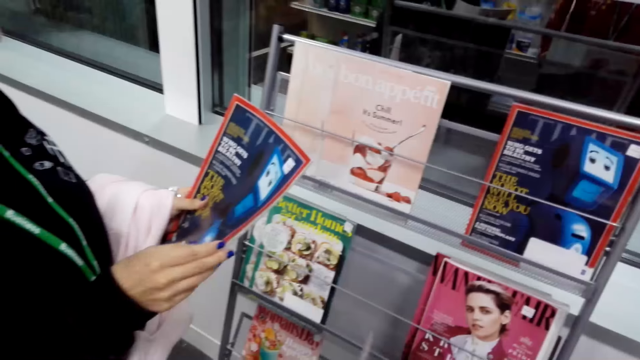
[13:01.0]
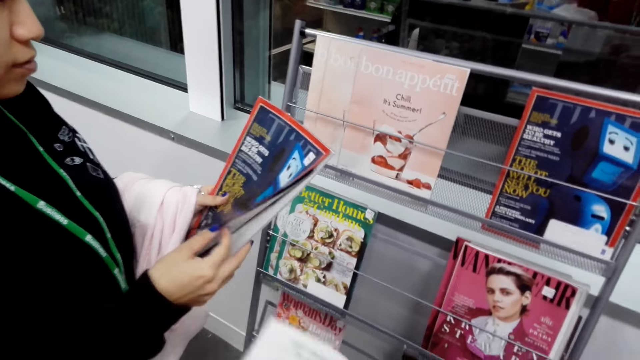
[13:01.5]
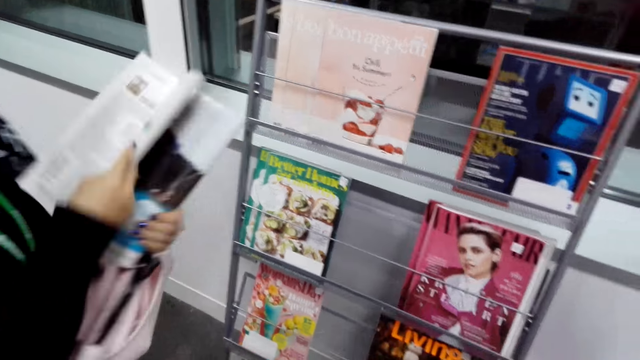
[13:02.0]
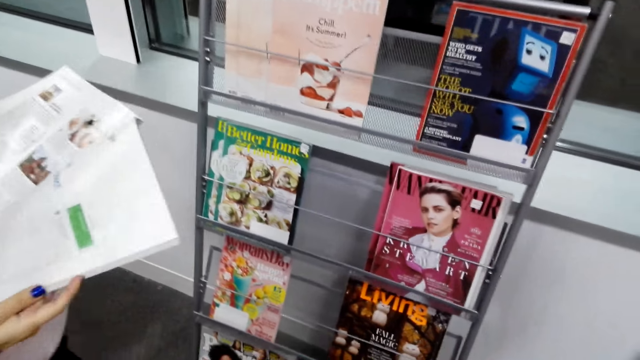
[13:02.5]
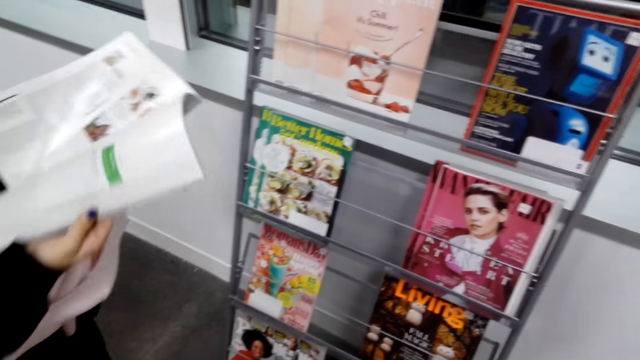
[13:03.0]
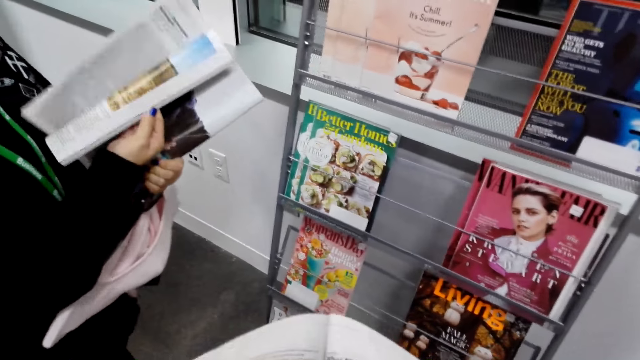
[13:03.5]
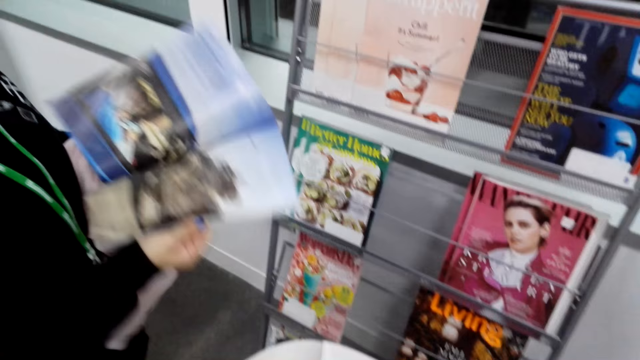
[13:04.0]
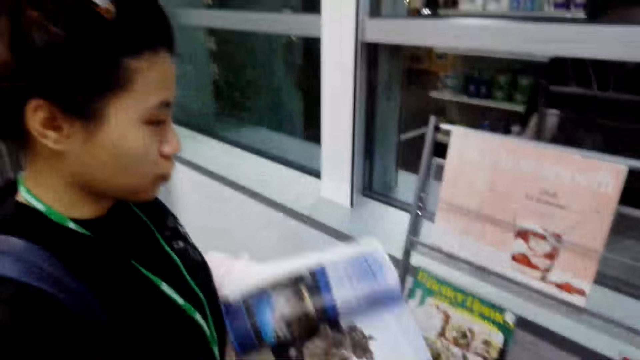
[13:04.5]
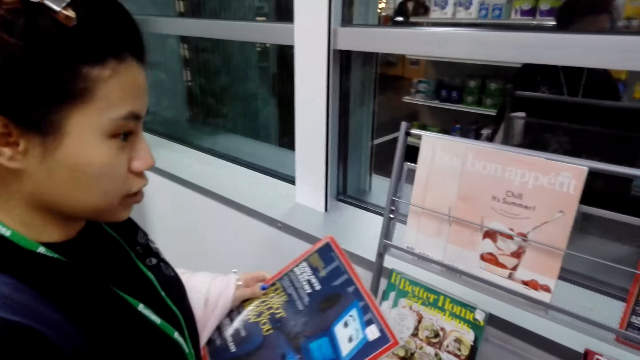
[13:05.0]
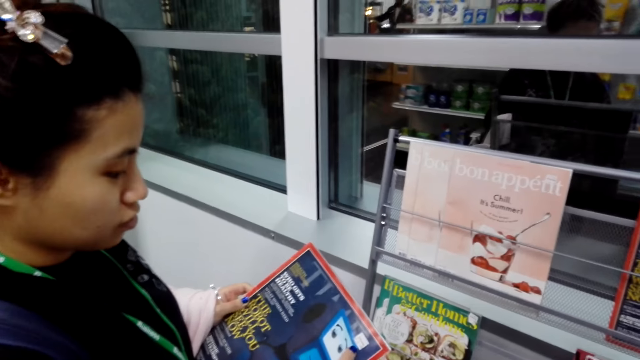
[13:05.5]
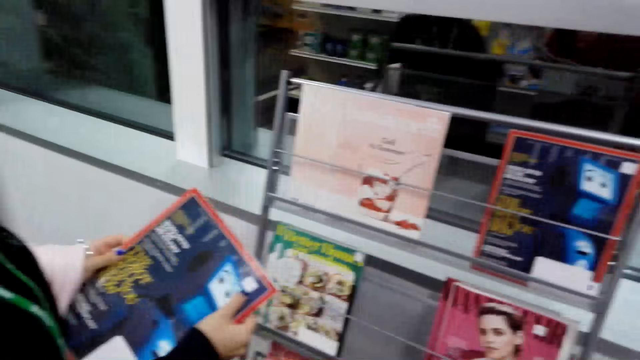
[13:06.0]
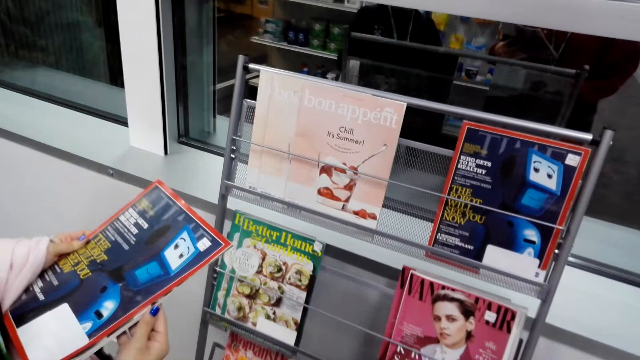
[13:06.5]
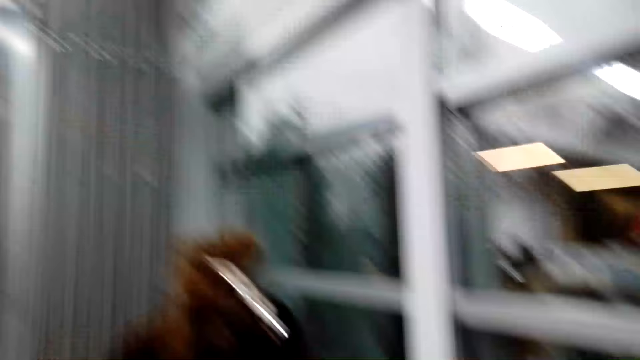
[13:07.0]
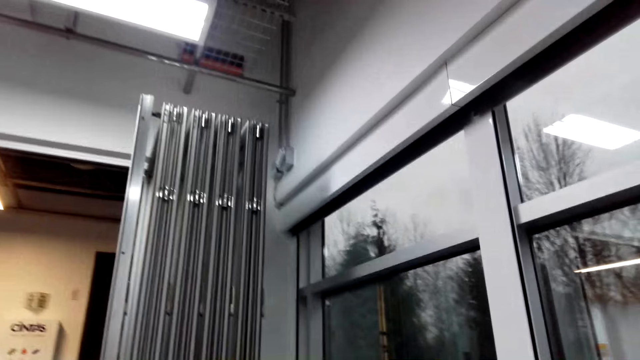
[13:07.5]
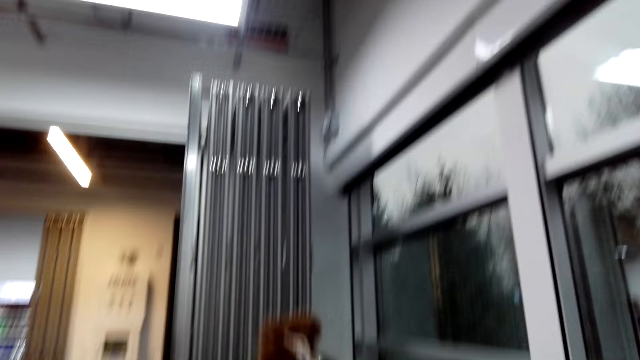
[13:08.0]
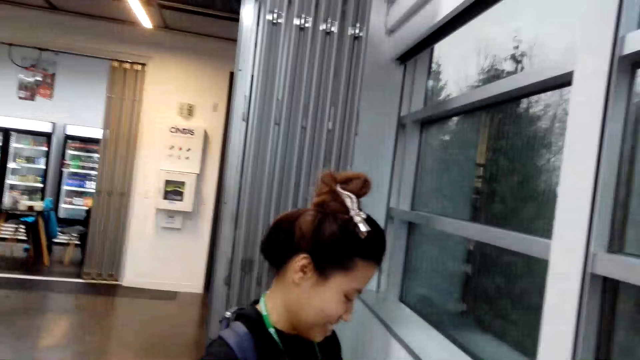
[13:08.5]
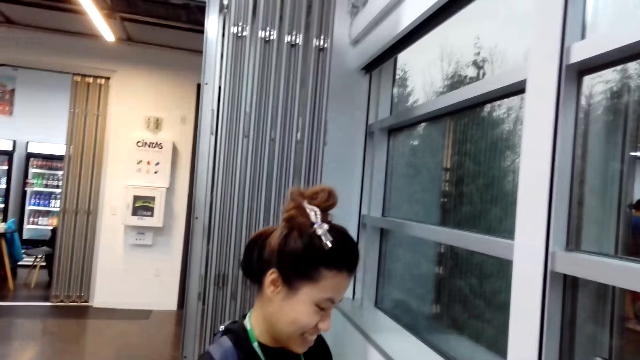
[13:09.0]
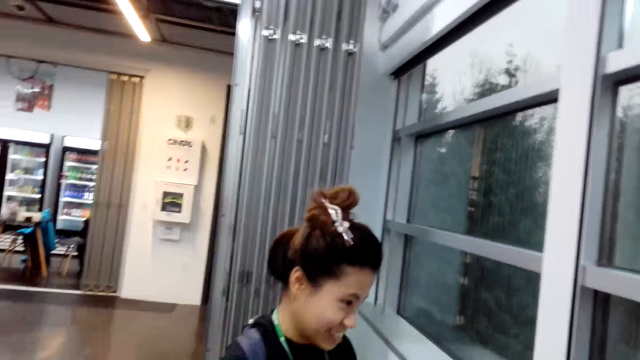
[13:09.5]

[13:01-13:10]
A lady peruses a magazine in the store. She opens the pages of the magazine, closes the magazine, and holds the magazine with both hands.

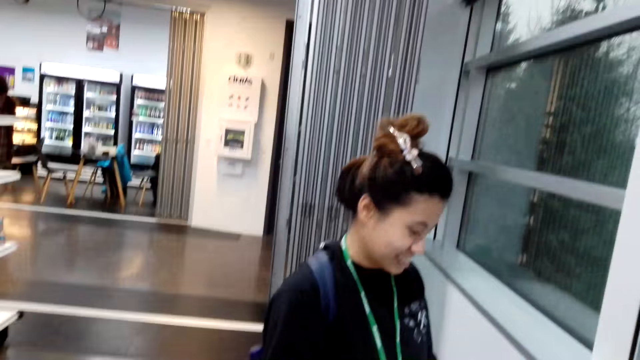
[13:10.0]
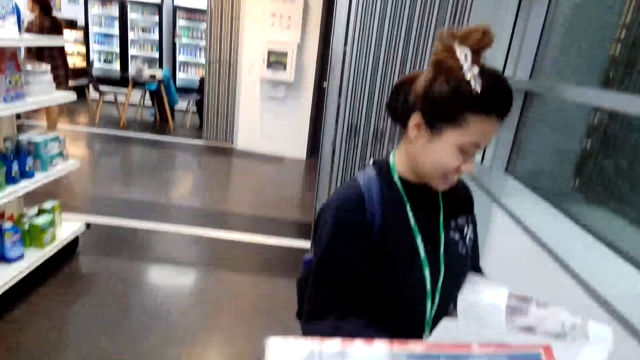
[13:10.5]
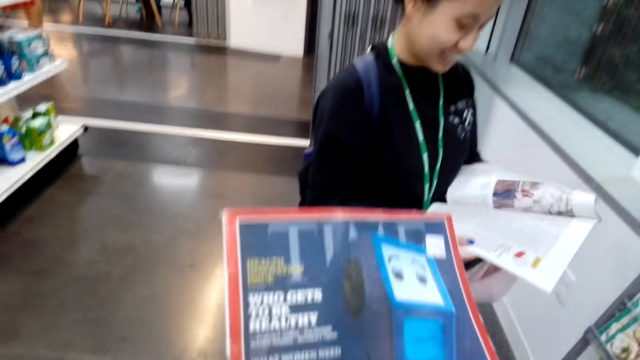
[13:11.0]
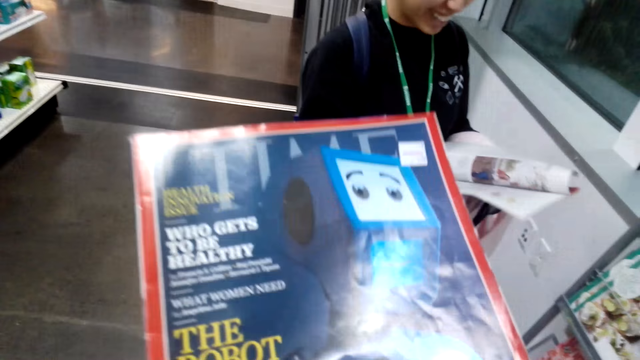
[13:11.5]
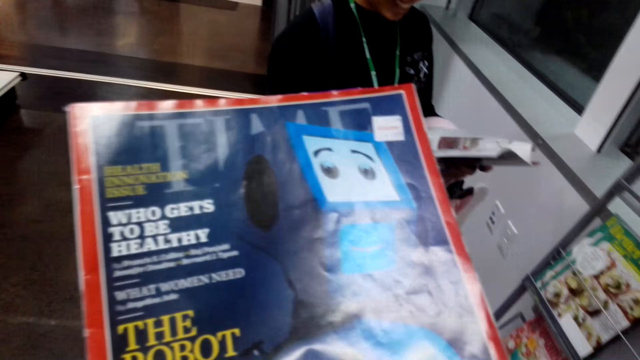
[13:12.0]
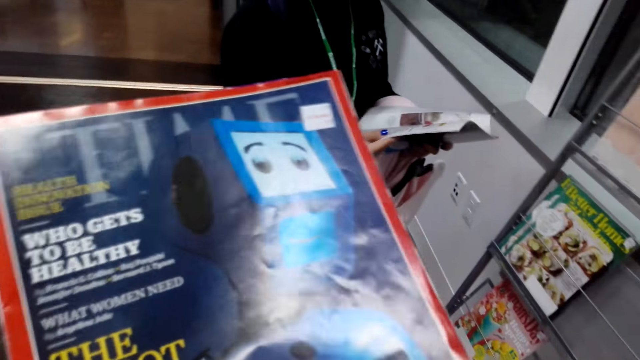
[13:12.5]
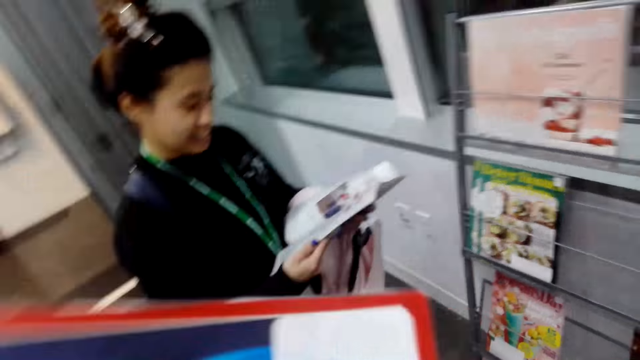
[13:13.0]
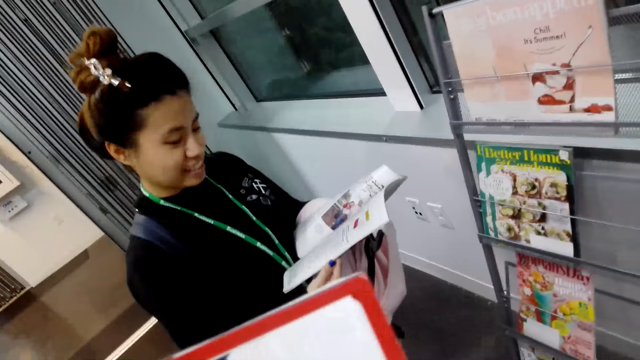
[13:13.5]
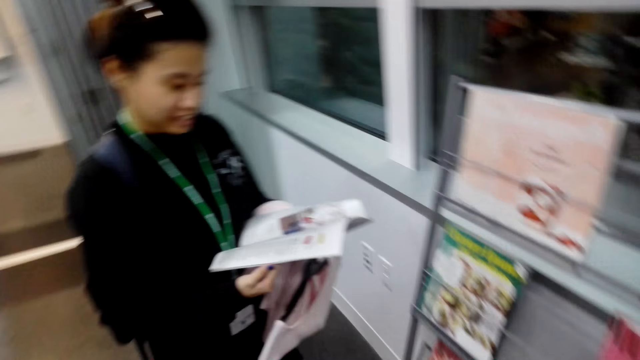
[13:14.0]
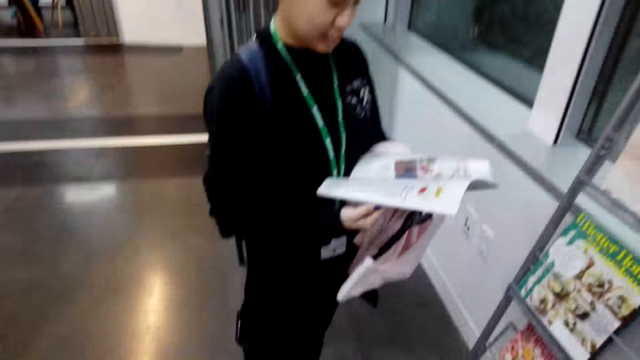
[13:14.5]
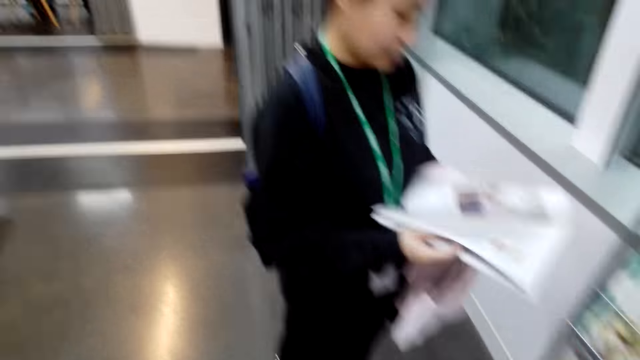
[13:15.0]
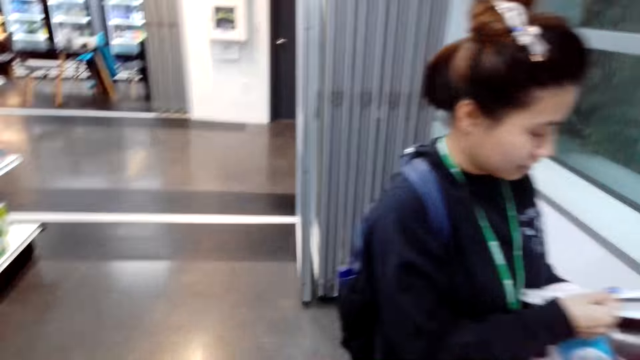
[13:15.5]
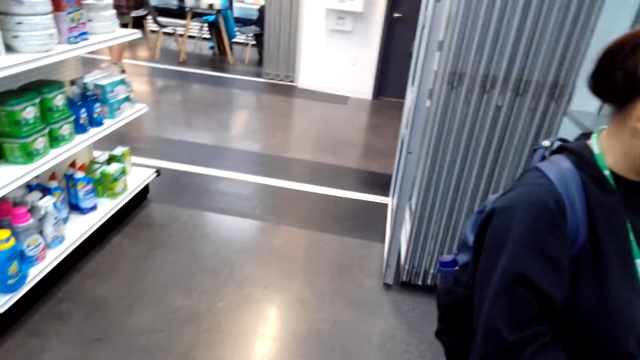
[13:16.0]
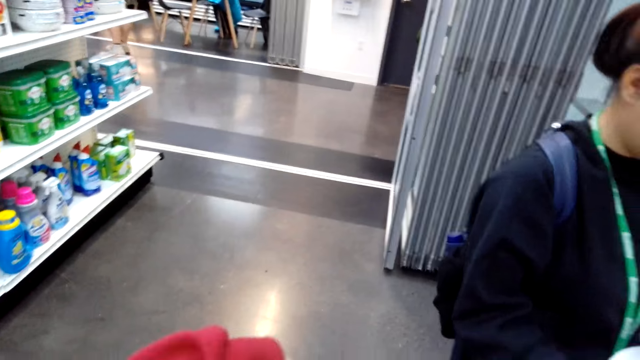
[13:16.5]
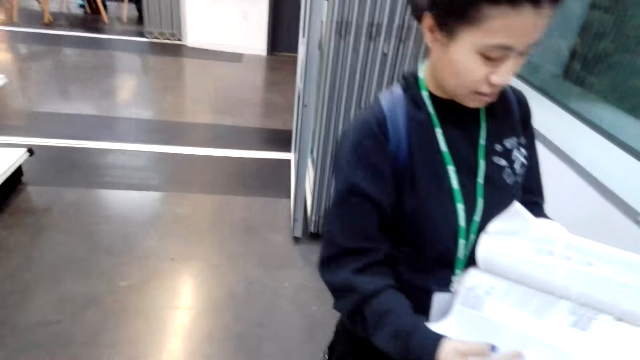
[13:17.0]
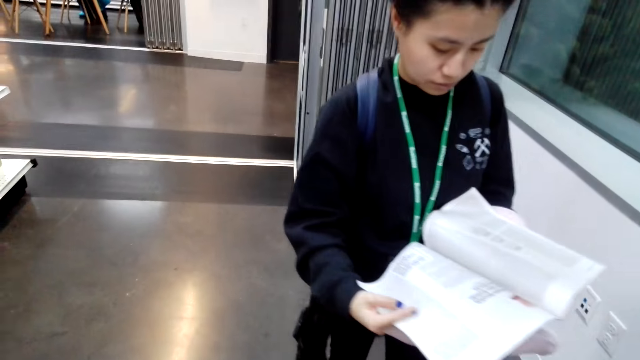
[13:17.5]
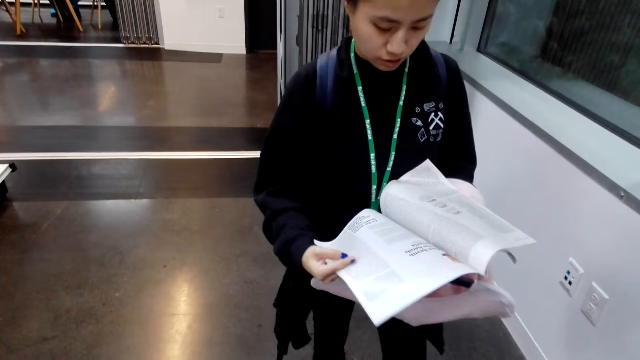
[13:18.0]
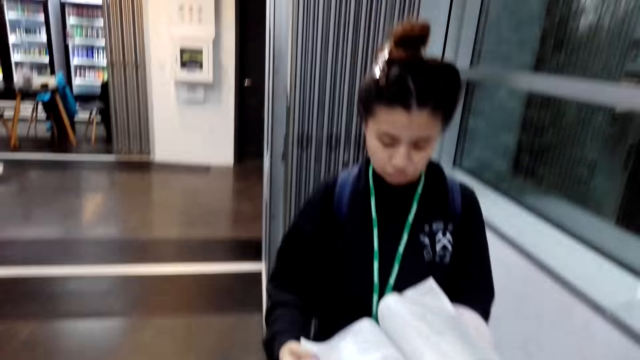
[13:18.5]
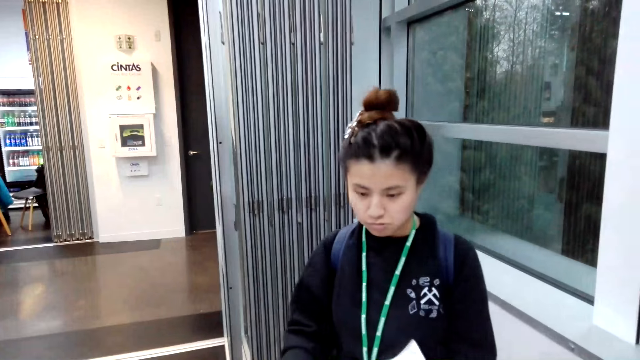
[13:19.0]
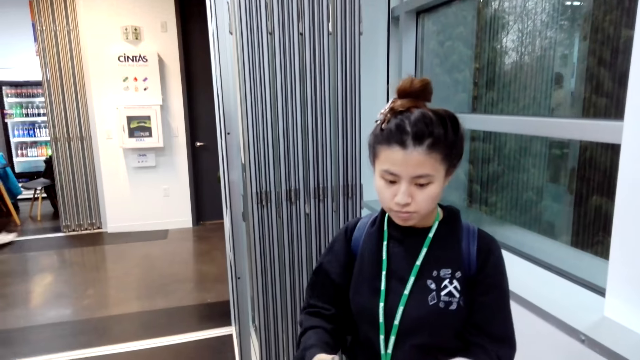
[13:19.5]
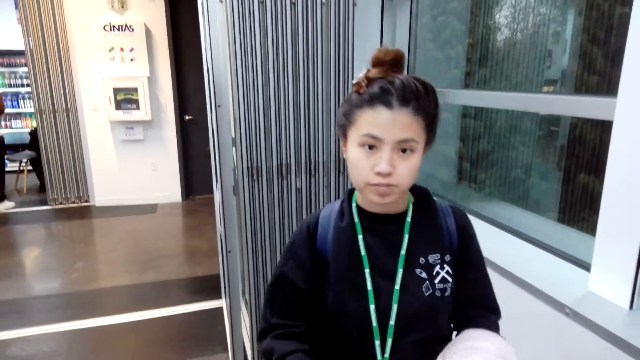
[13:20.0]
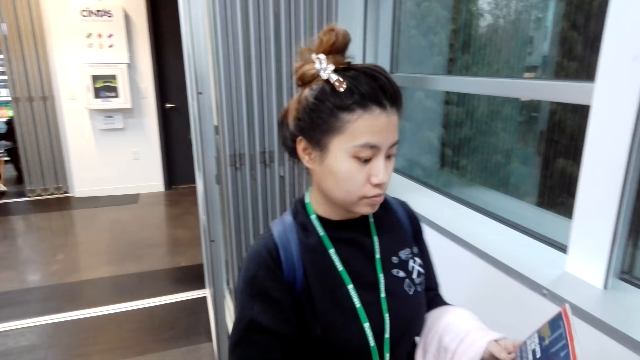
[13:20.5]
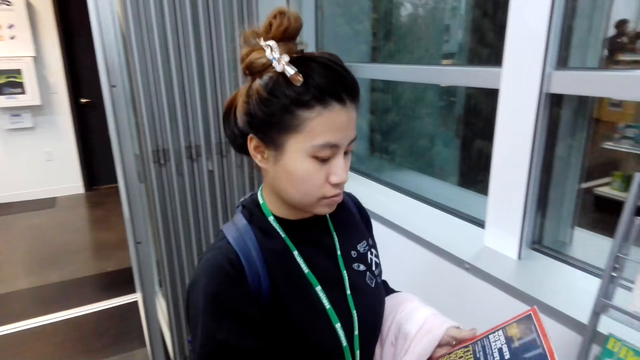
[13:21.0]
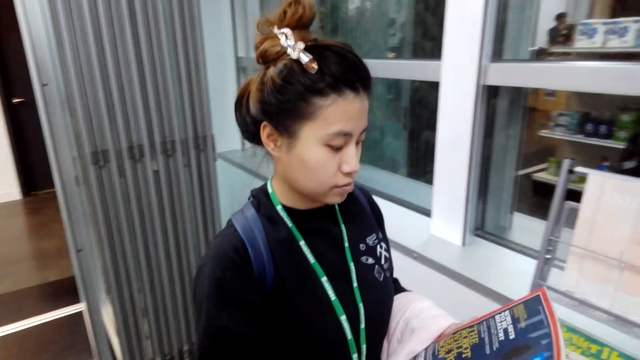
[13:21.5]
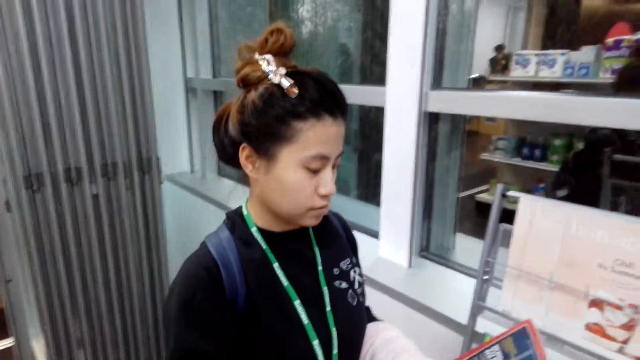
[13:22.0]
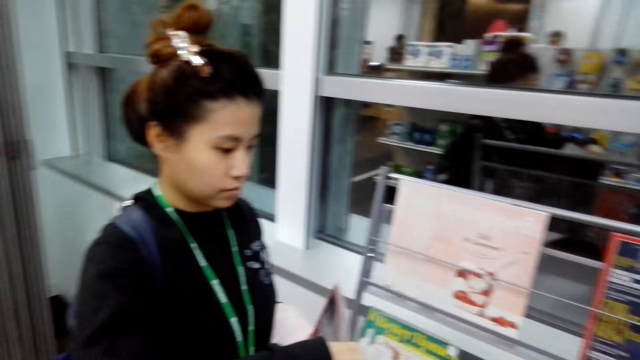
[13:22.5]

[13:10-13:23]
The camera wearer holds a magazine in the store. They look at the magazine. A lady opens the pages of the magazine. The lady peruses the magazine in the store.
